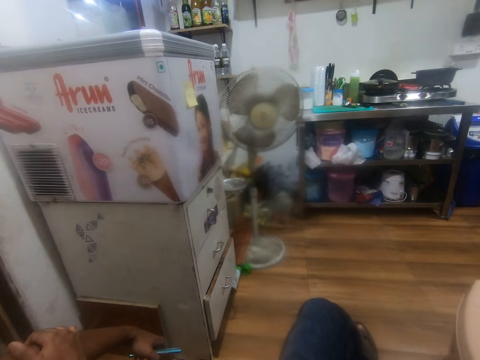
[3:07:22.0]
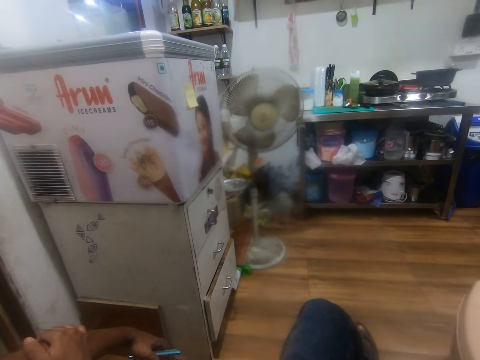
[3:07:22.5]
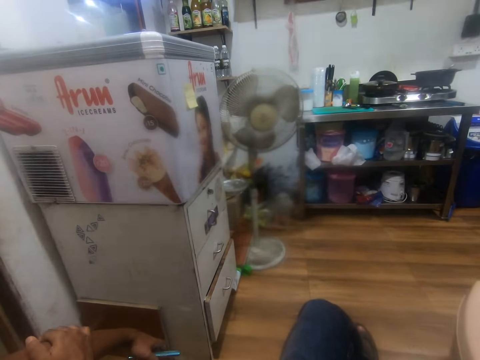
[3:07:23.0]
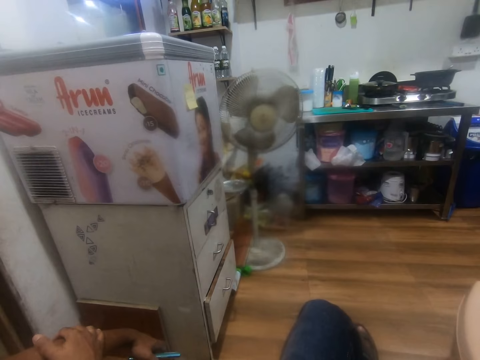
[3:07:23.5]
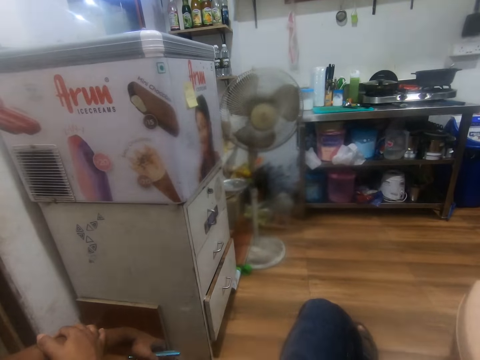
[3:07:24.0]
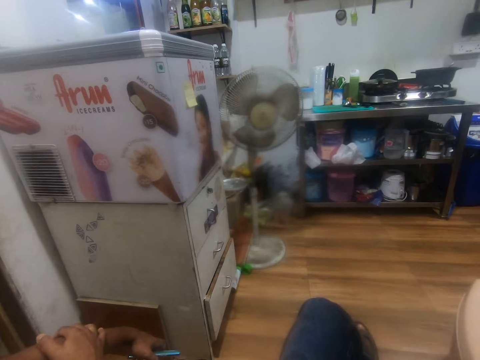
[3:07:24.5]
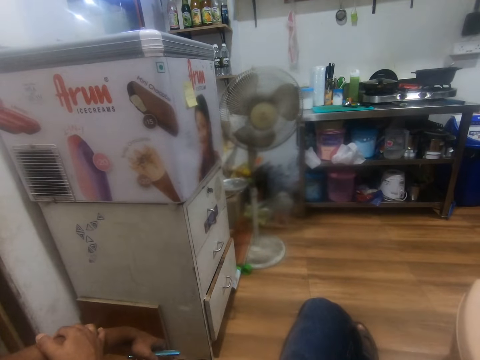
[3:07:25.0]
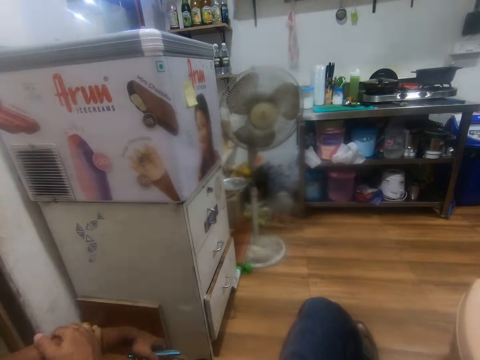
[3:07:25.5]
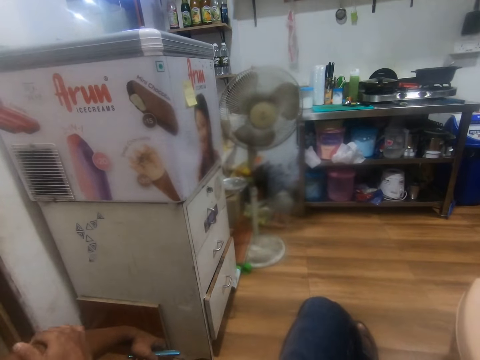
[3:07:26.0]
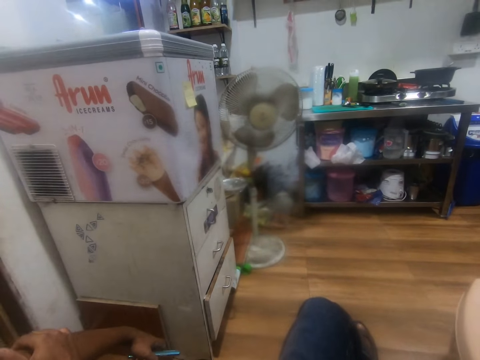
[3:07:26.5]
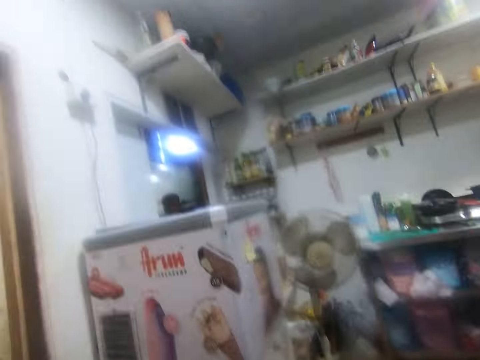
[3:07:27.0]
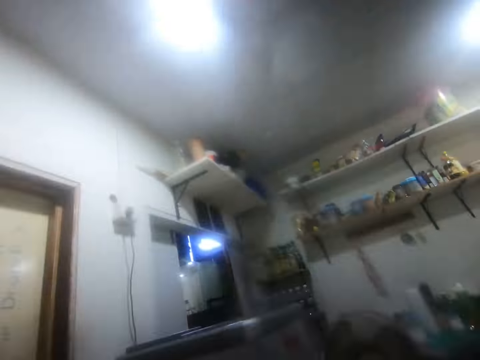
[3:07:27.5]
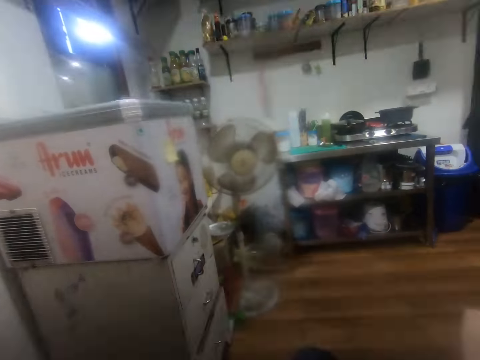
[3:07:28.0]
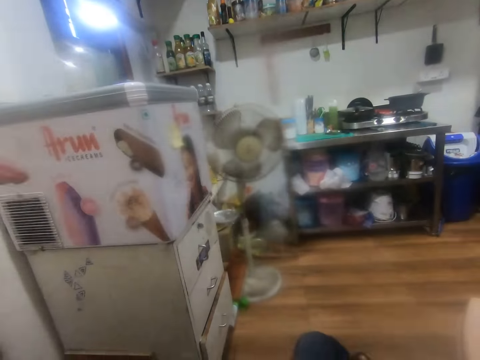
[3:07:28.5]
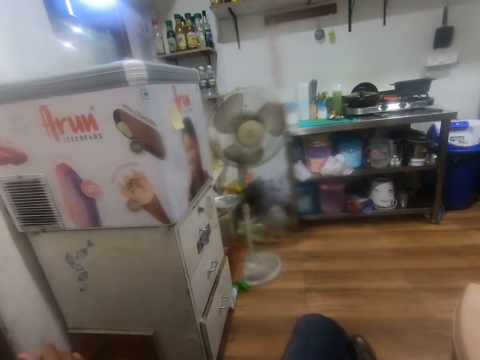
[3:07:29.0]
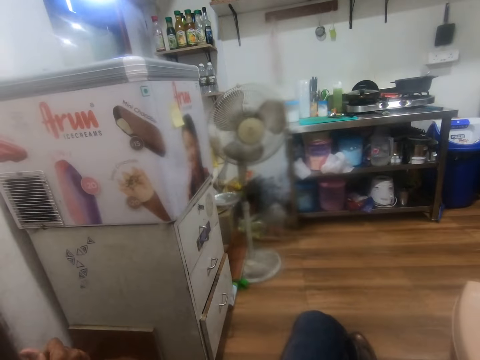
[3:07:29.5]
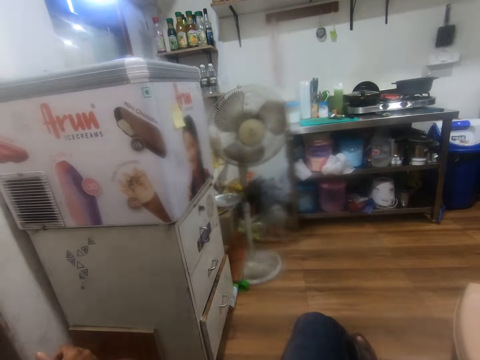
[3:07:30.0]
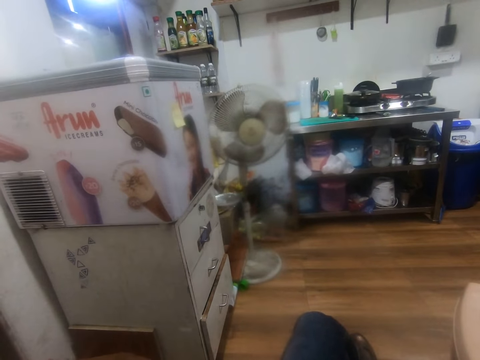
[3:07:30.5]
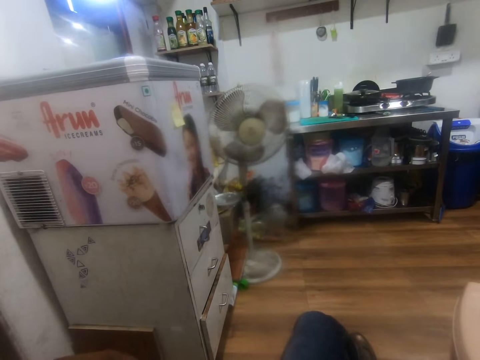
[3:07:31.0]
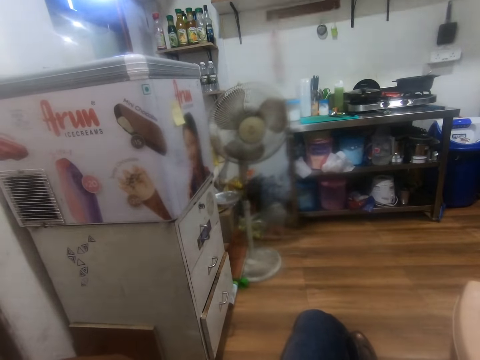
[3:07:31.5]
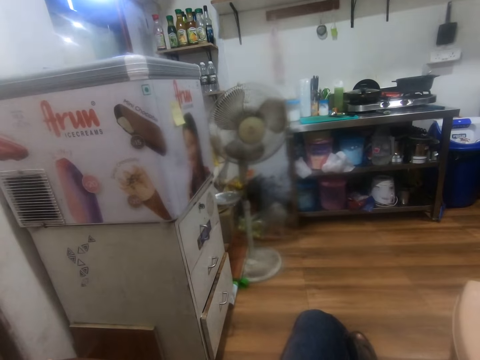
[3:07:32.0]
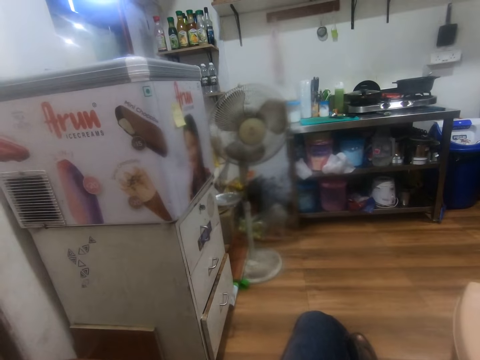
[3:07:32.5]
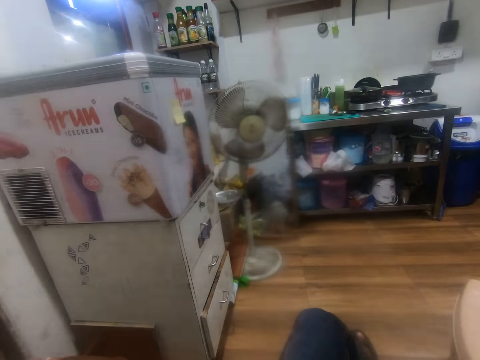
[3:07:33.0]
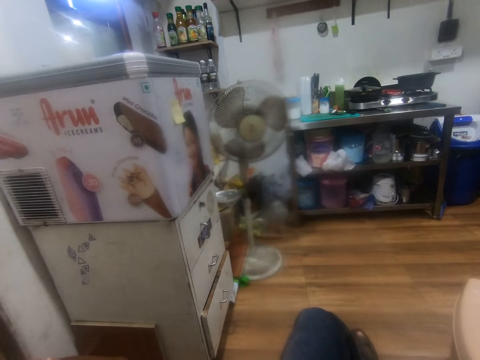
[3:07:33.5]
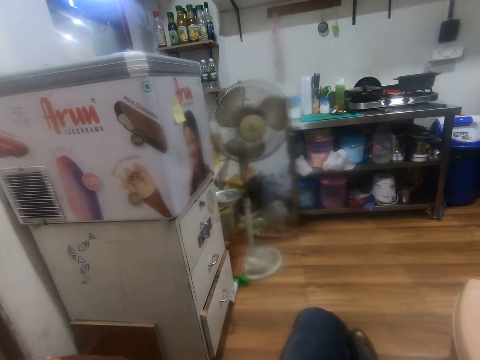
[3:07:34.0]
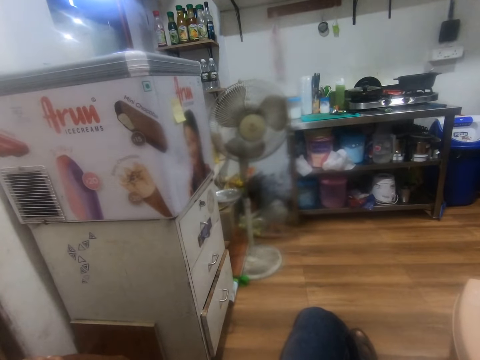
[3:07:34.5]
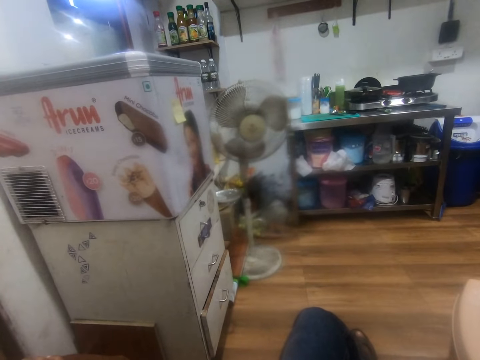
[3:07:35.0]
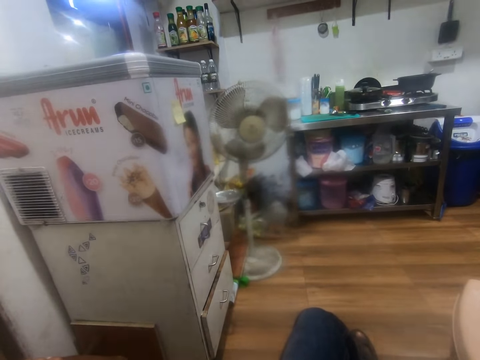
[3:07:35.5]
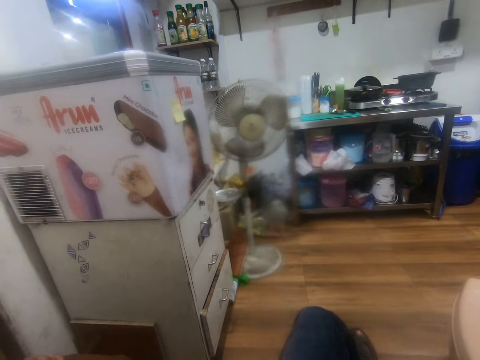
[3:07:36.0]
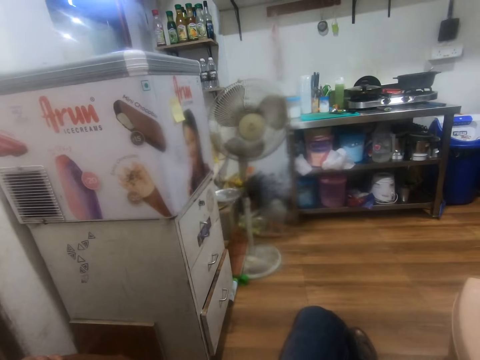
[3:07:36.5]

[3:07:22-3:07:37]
The camera wearer looks up. They look around. They look.

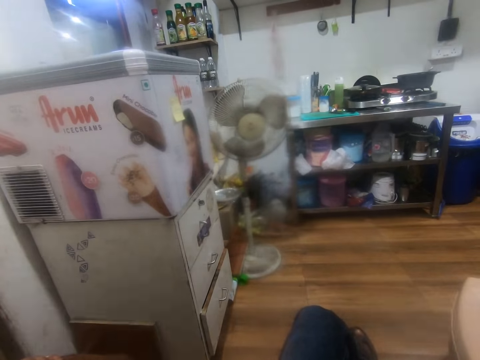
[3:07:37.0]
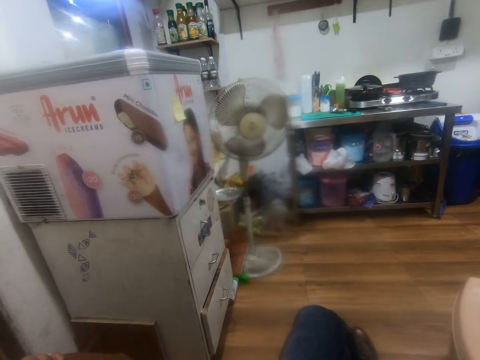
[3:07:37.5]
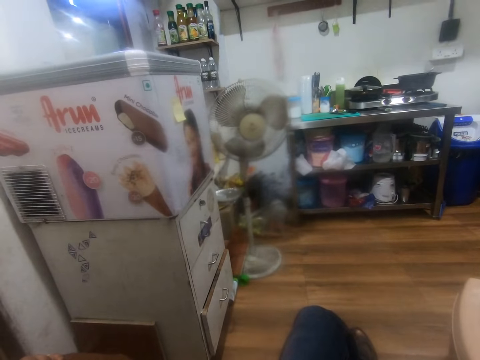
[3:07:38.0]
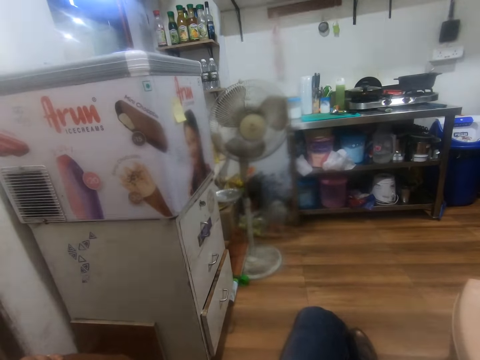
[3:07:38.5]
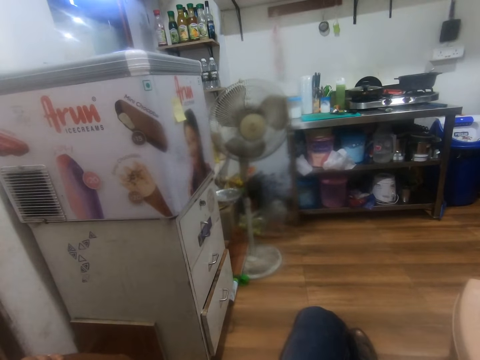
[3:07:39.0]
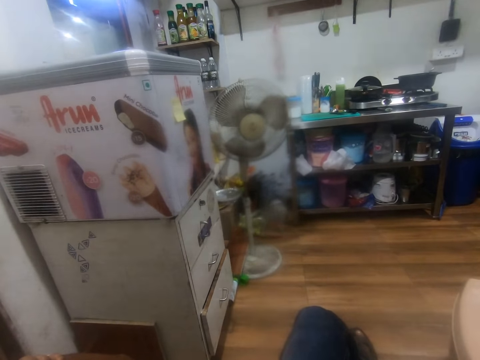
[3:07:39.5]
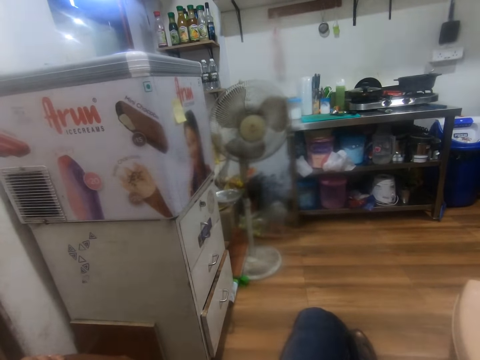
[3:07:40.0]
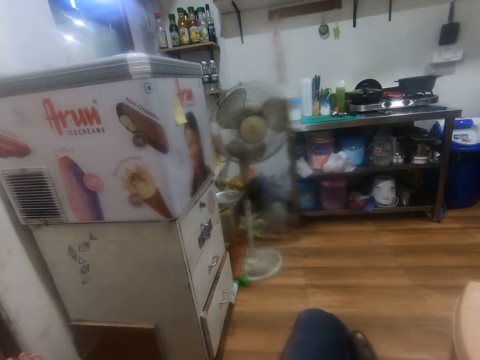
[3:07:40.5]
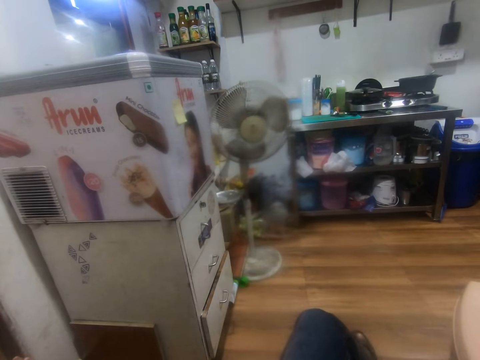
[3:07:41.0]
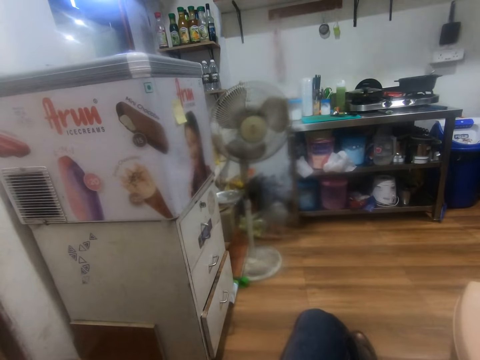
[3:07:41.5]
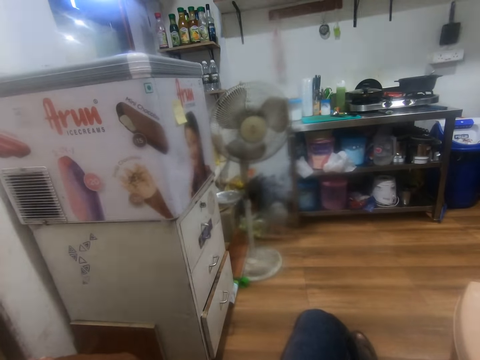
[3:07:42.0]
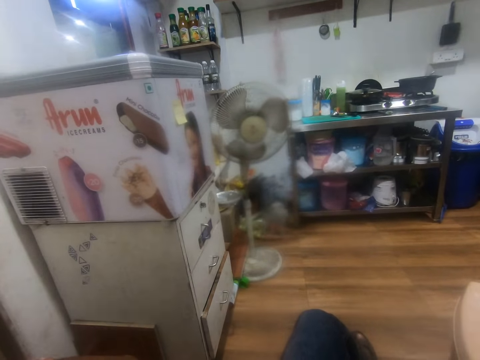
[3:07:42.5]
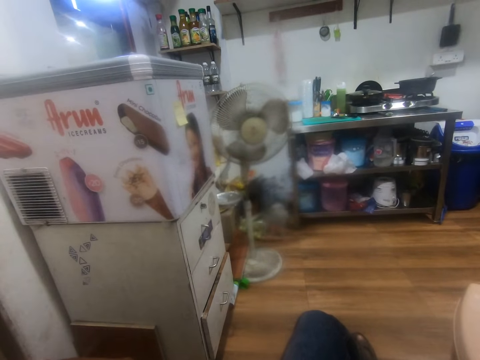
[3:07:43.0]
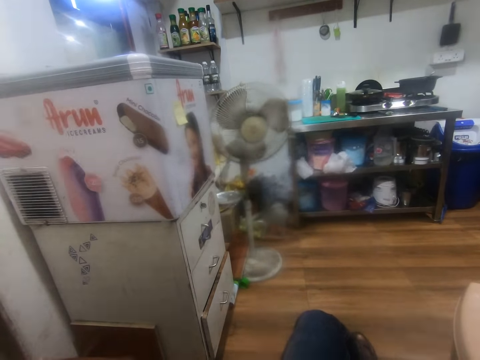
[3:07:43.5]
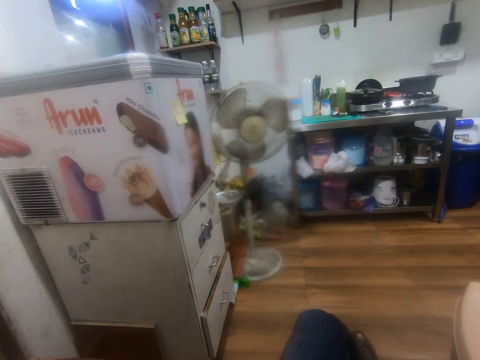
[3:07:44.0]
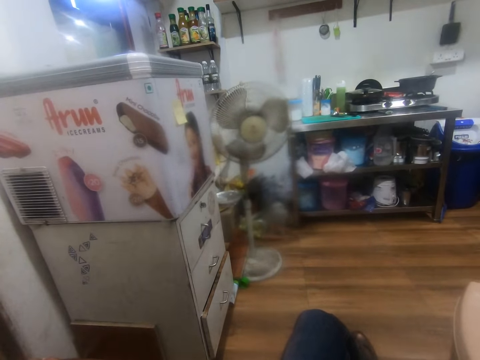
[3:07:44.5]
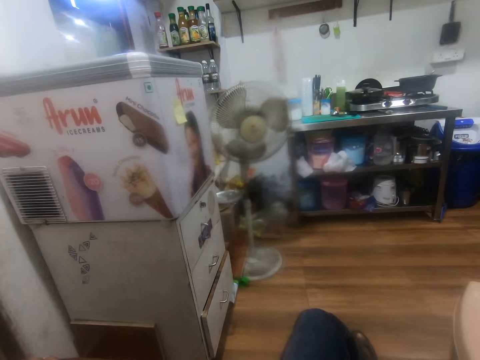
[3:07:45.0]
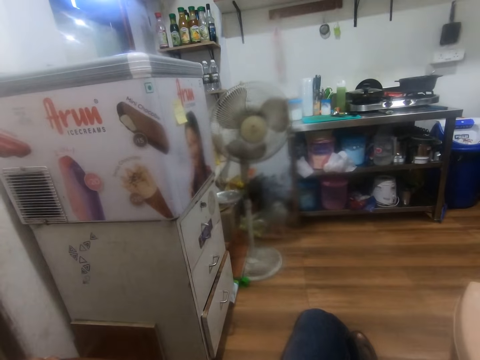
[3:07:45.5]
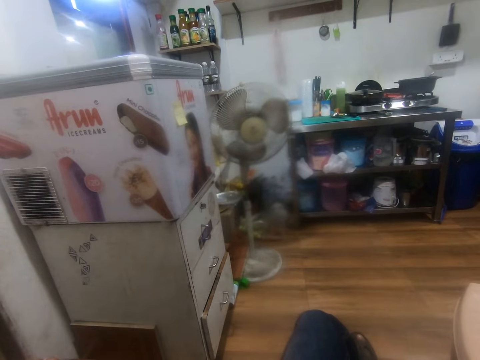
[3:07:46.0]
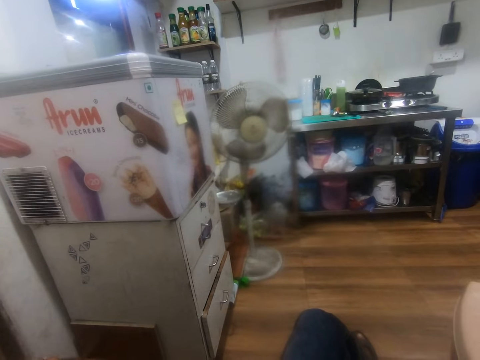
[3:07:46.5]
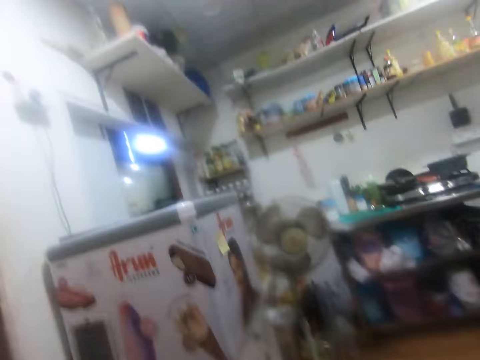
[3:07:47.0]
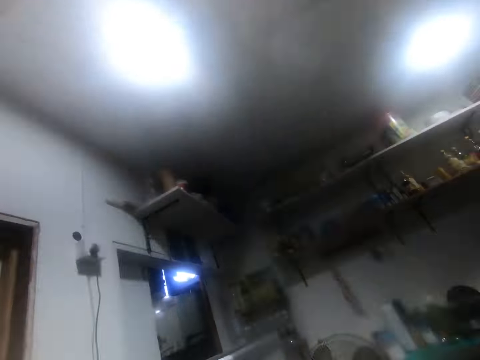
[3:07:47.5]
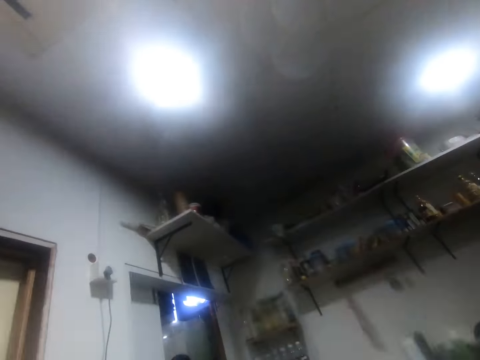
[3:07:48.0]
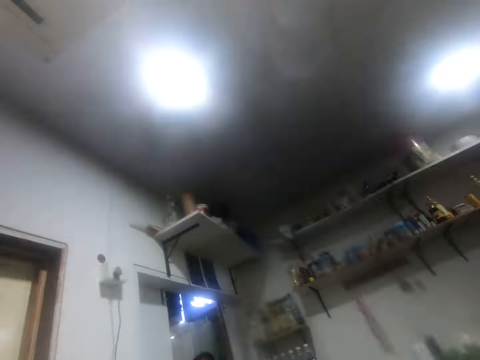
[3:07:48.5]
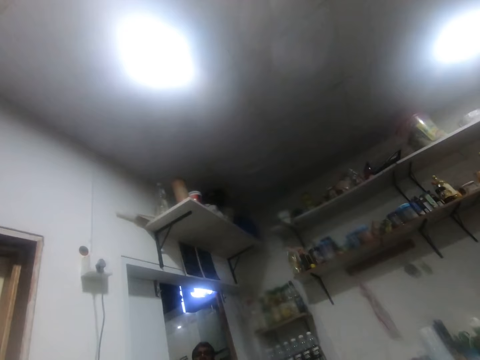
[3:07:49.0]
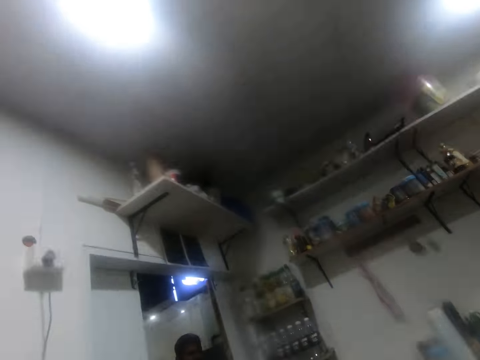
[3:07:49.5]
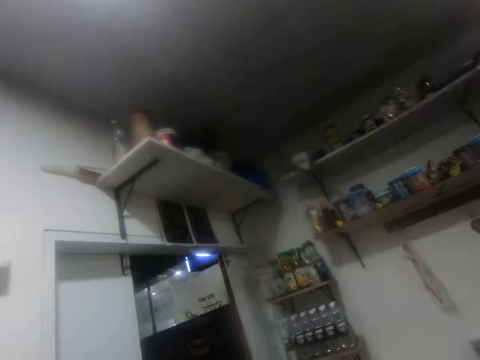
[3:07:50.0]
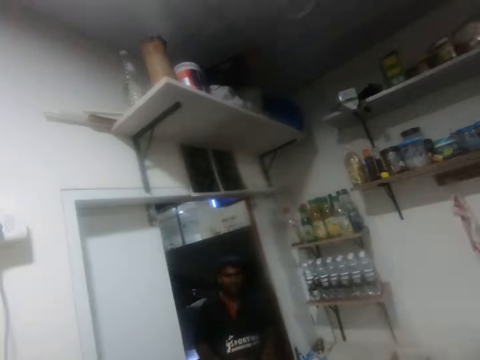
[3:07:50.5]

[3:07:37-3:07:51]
The camera wearer looks up. They converse with a man. They walk.
